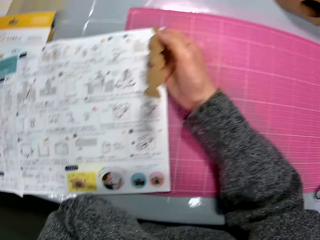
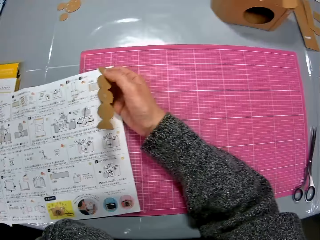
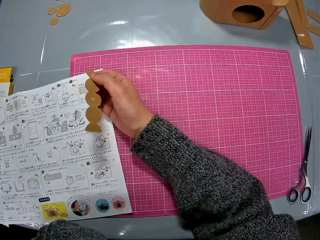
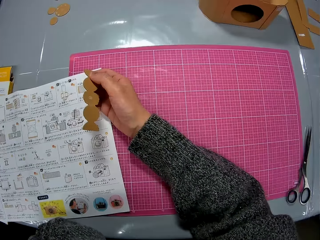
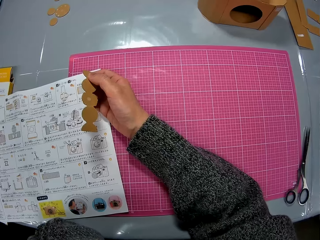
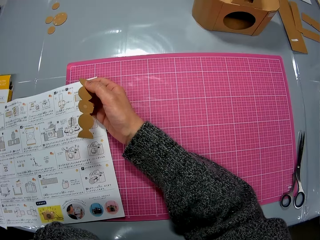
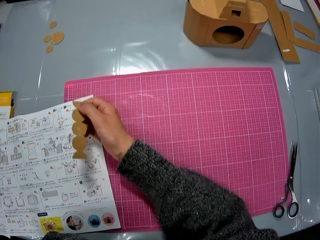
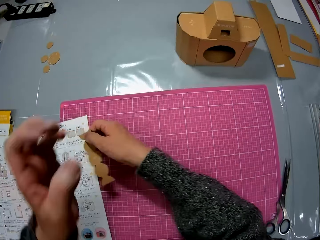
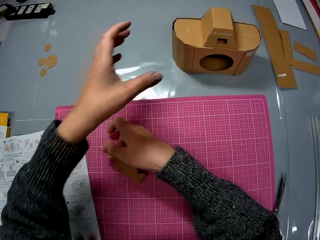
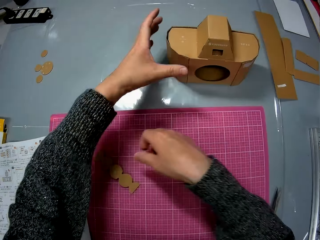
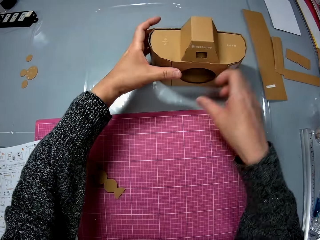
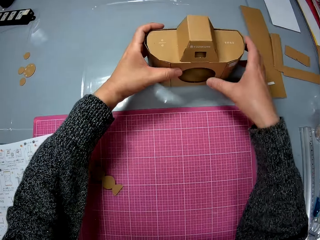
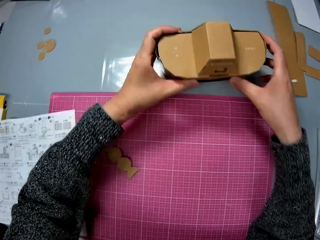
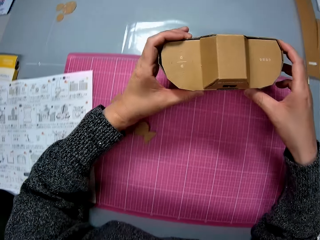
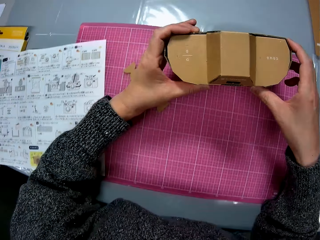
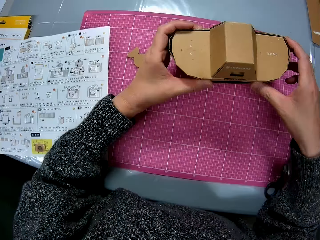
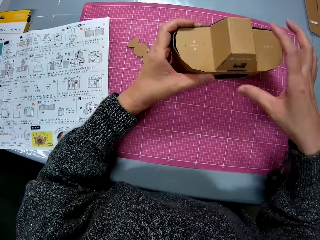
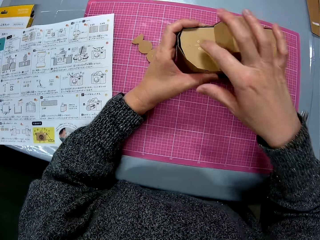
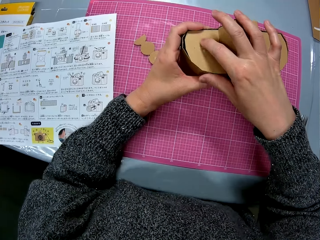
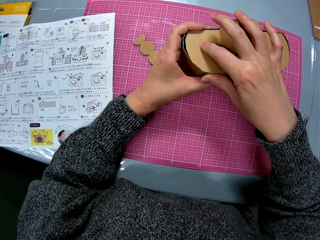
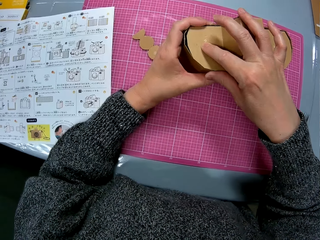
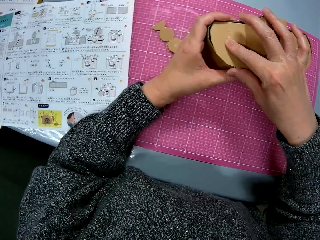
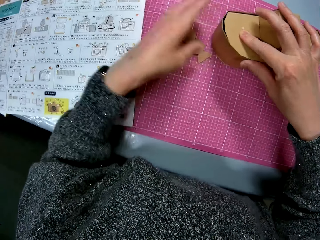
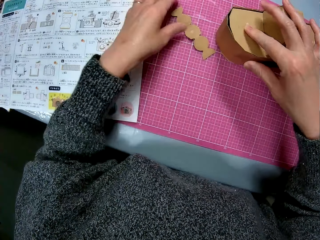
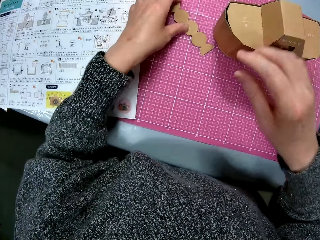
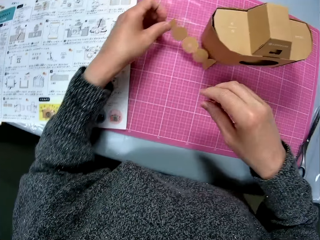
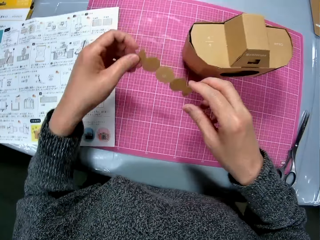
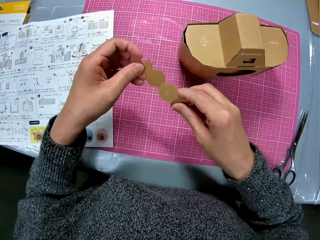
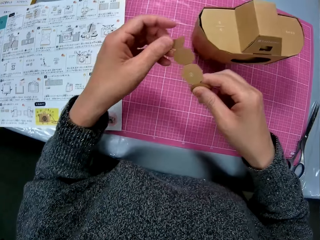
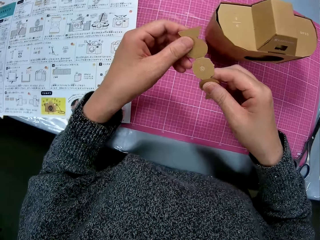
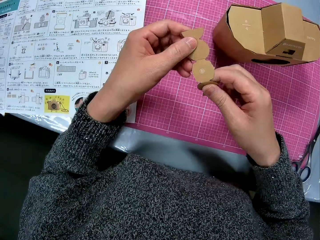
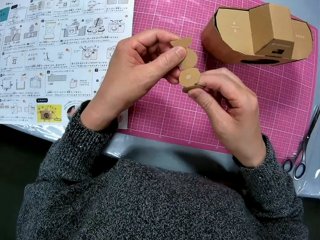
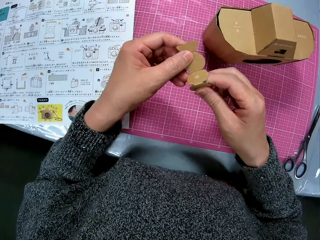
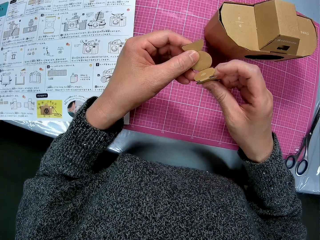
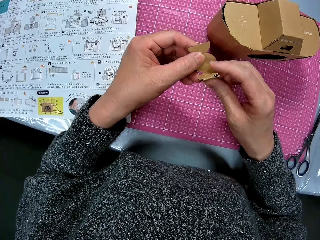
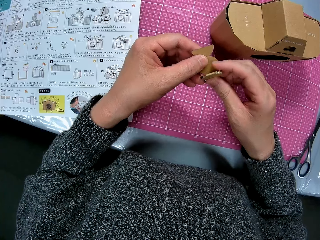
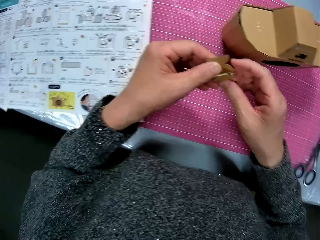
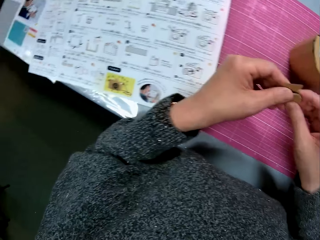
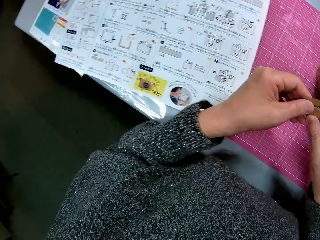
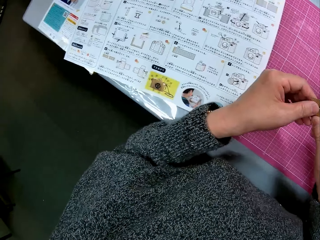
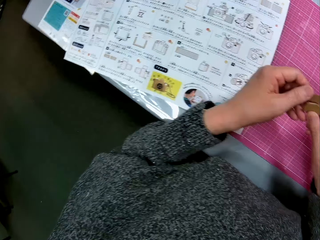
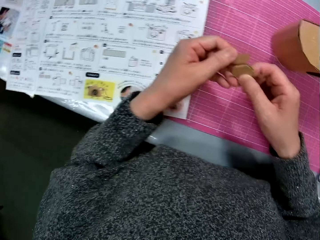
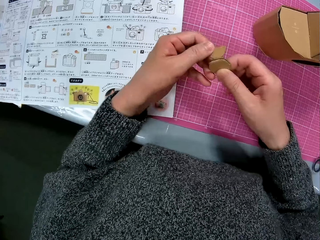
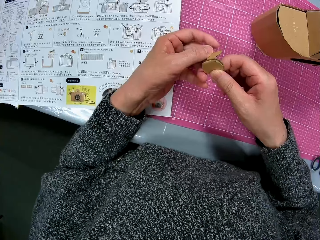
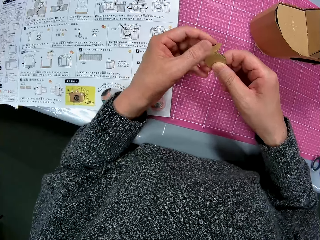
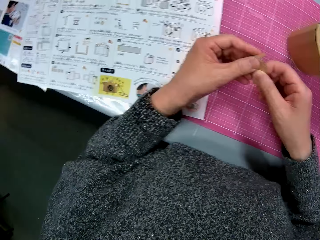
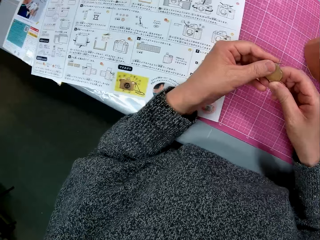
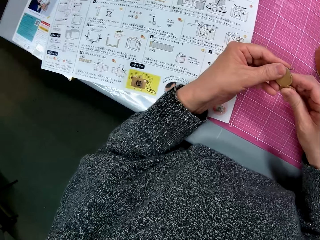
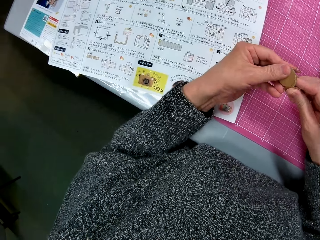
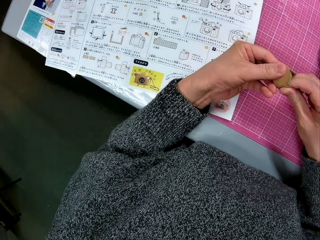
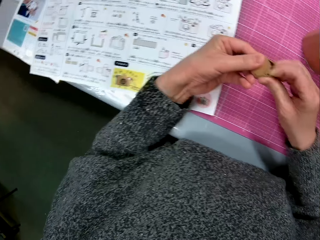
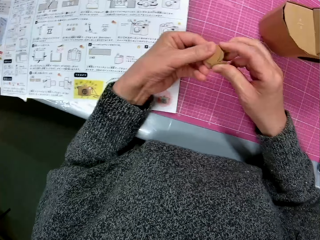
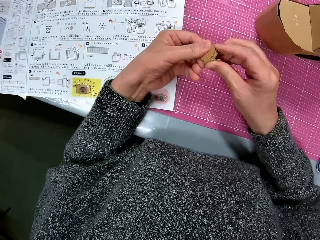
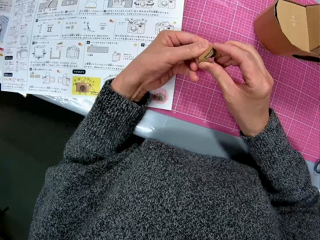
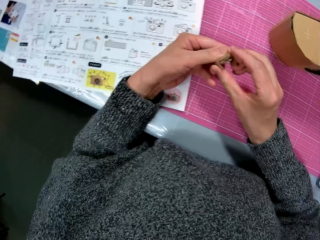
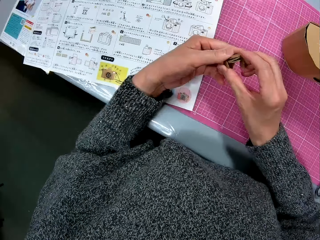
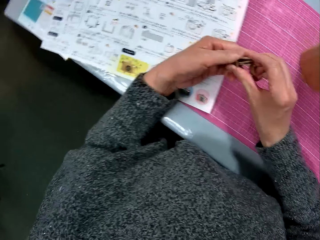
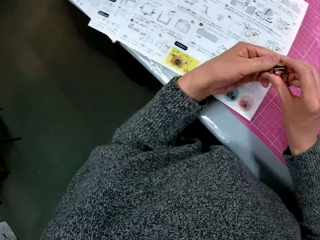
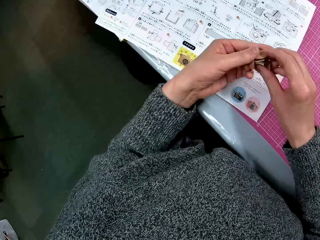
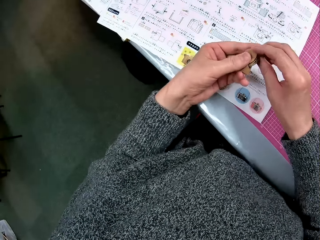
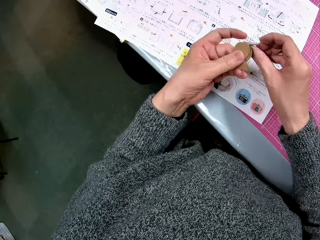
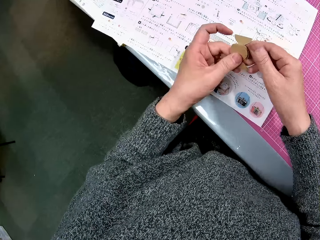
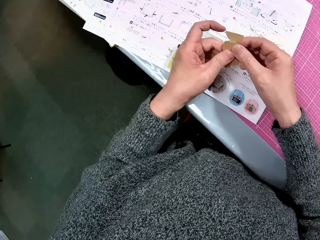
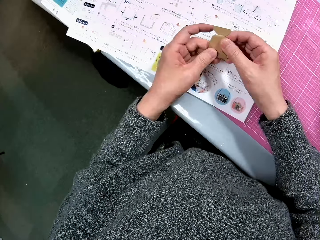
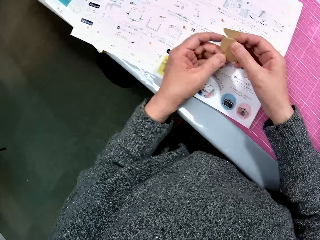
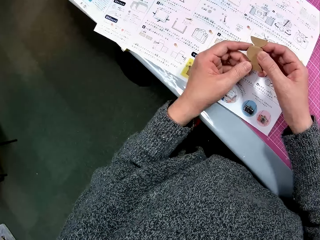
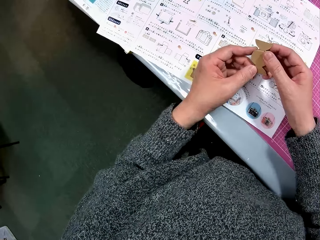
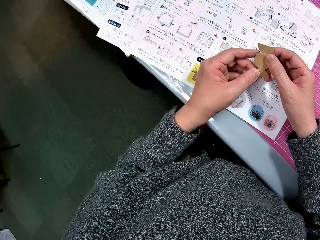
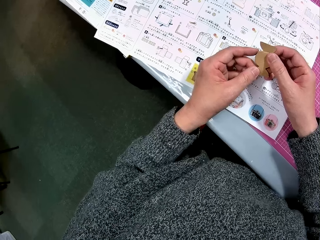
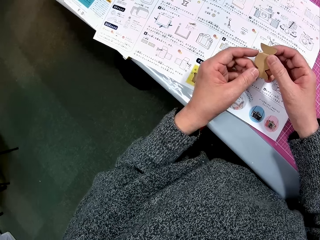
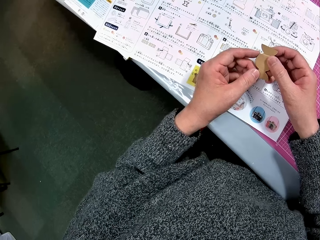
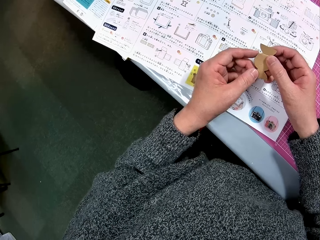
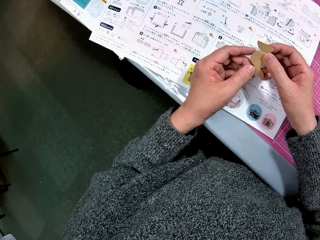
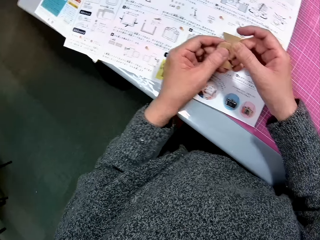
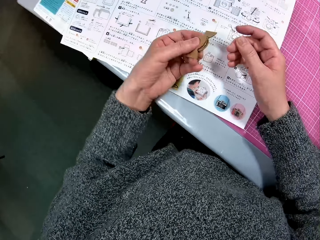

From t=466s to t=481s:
The camera wearer drops the piece of cardboard on the cutting sheet. They pick up the cardboard camera model from the table. They place the cardboard camera model on the cutting sheet. They pick up the piece of cardboard from the cutting sheet and fold the piece of cardboard. They move the piece of cardboard close to the instruction manual. They look at the sketch paper.

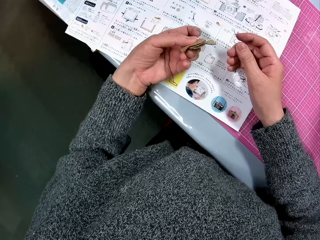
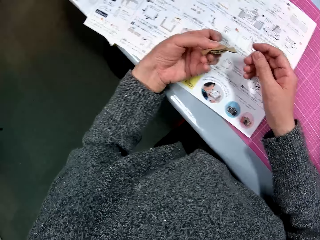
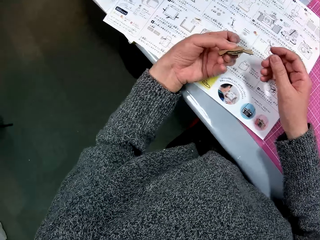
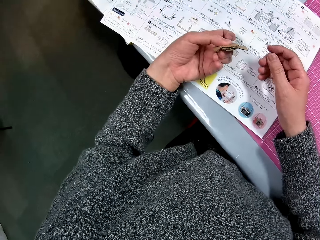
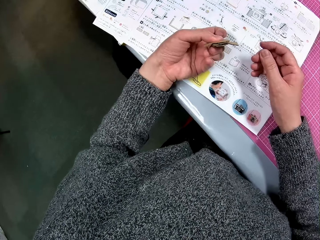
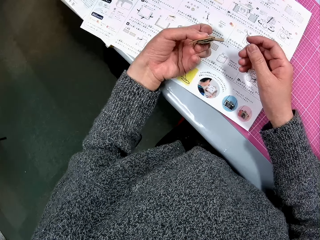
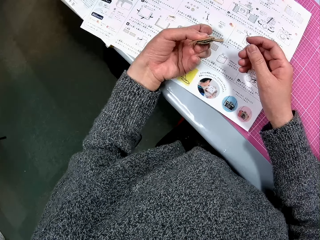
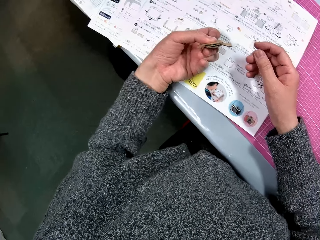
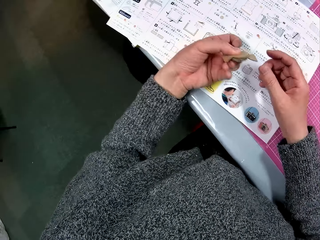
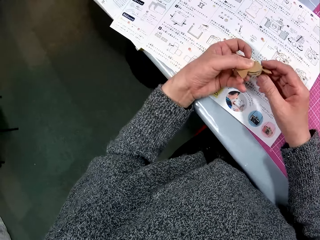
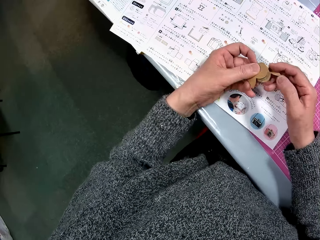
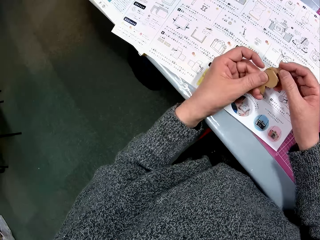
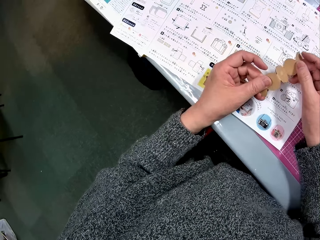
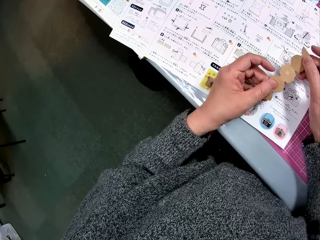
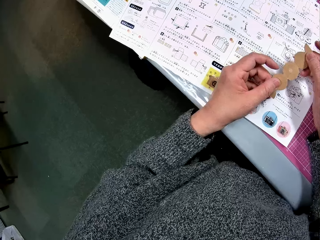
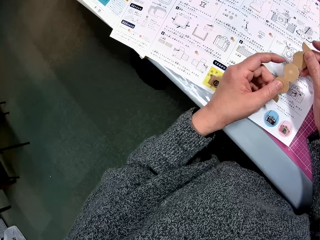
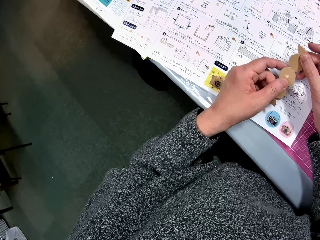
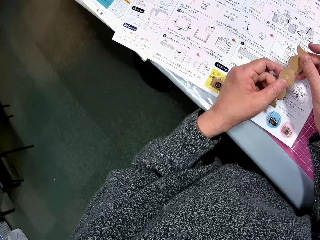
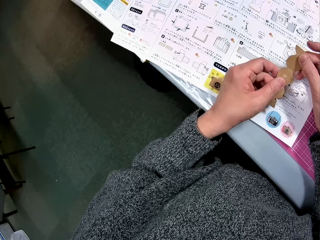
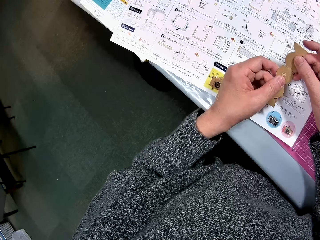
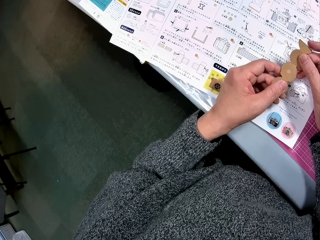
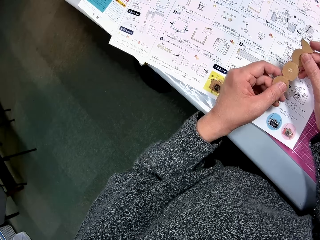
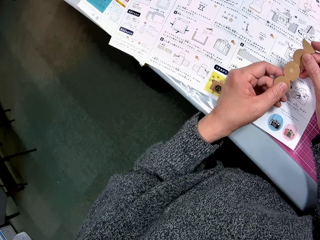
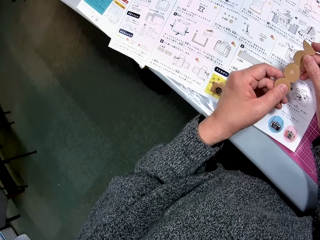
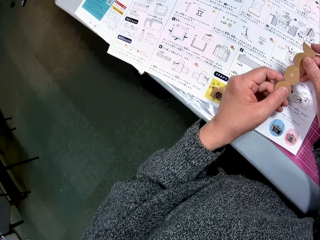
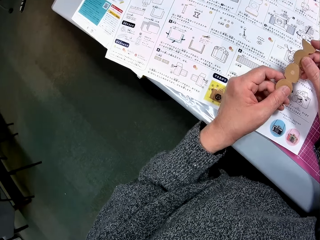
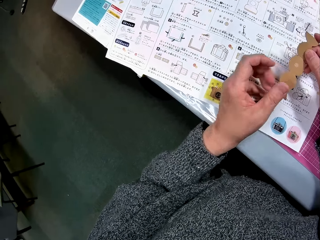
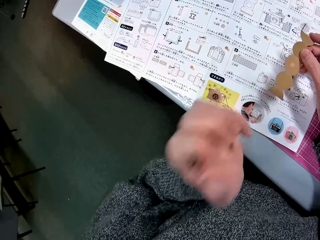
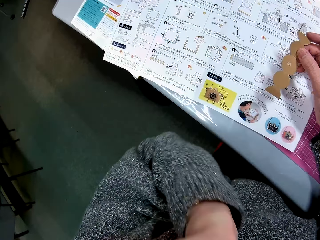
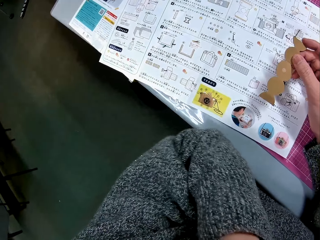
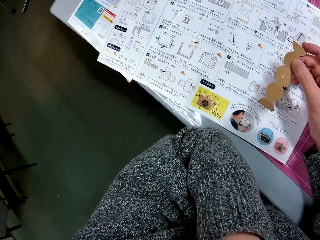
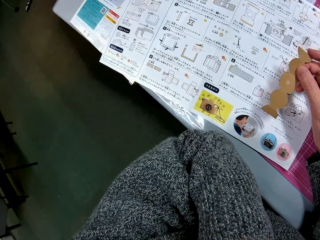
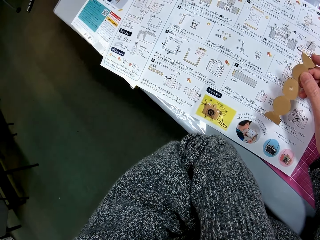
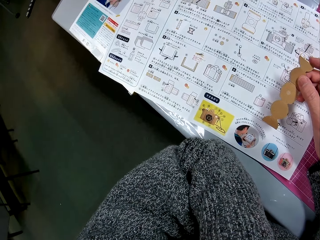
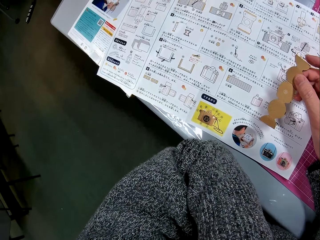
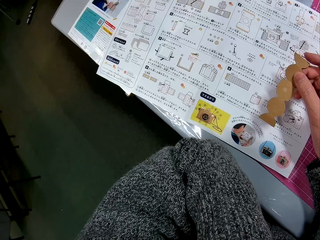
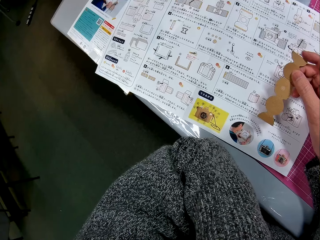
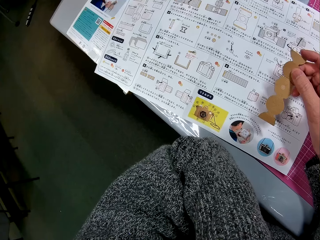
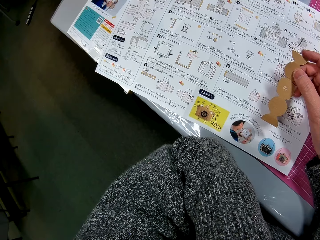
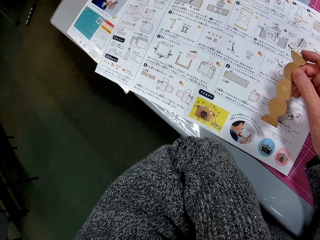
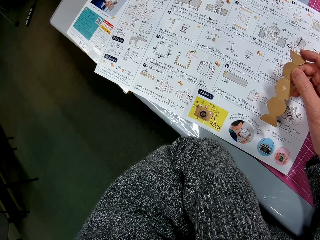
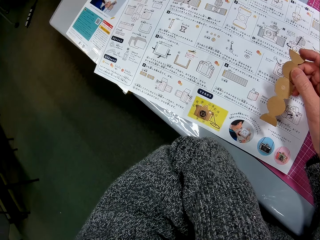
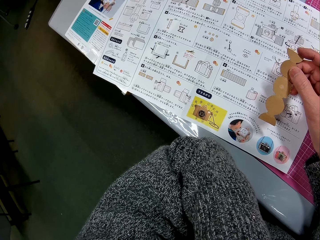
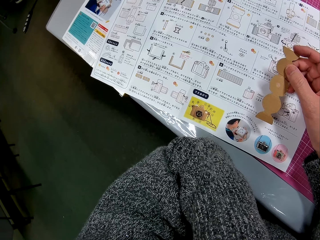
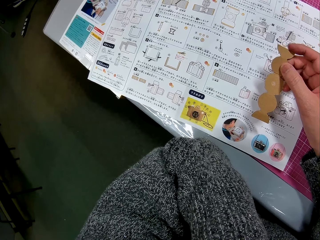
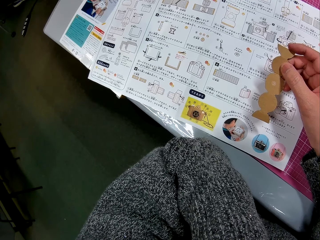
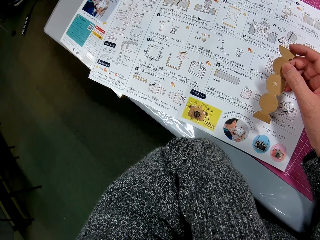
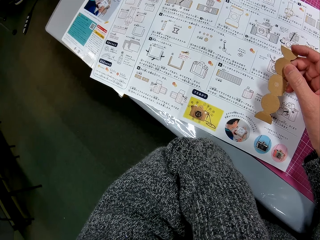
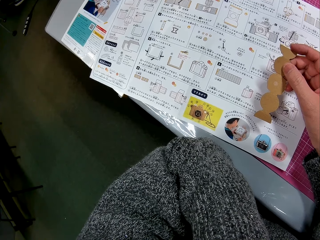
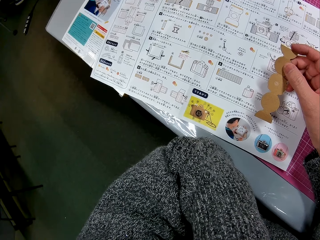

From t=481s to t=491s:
The camera wearer unfolds the piece of cardboard or piece of paper. He looks at the piece of paper and the sketch paper. He raises his left hand to his face.
